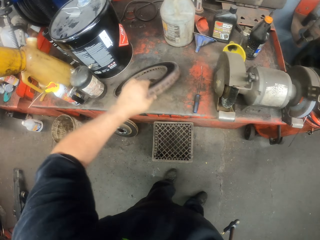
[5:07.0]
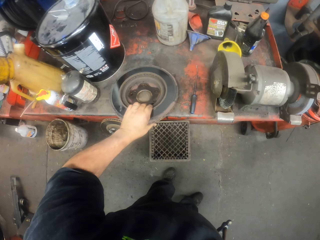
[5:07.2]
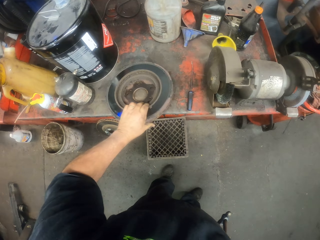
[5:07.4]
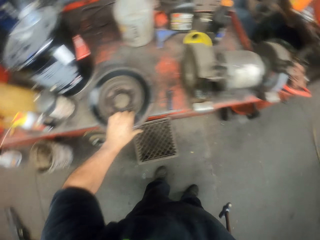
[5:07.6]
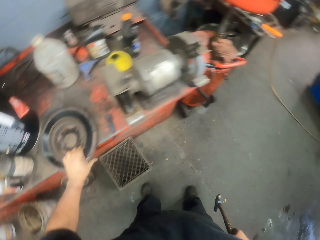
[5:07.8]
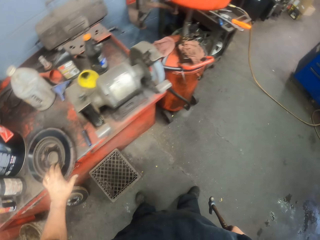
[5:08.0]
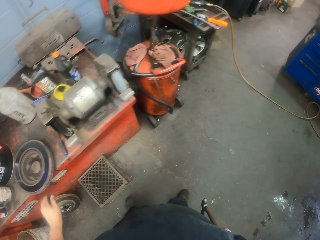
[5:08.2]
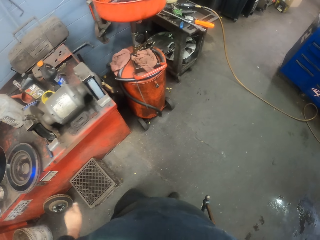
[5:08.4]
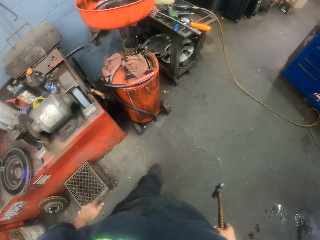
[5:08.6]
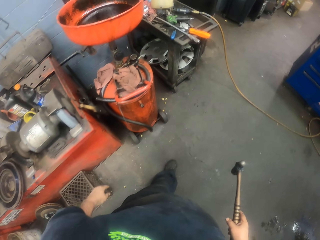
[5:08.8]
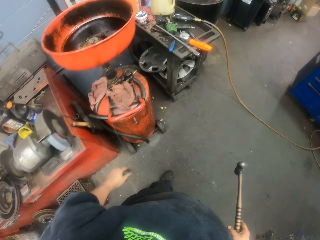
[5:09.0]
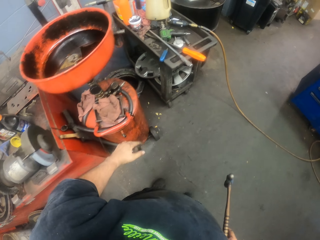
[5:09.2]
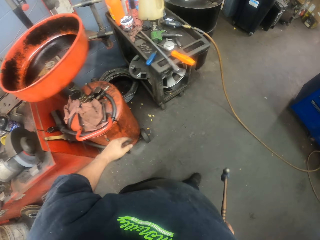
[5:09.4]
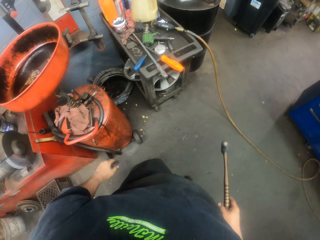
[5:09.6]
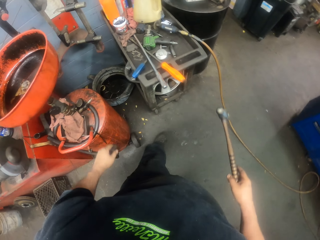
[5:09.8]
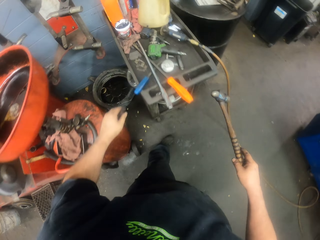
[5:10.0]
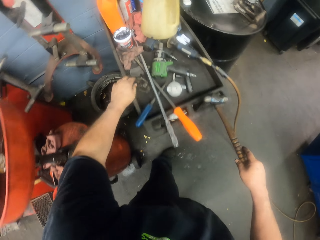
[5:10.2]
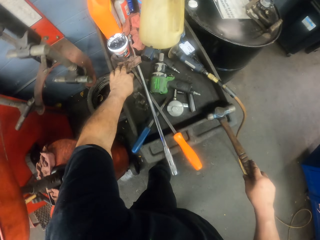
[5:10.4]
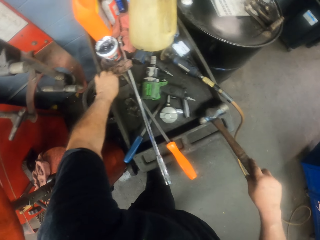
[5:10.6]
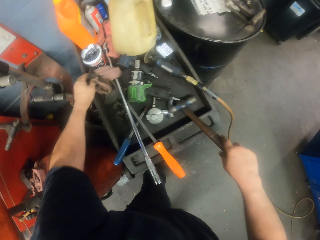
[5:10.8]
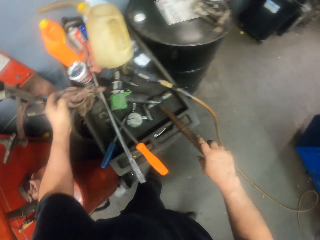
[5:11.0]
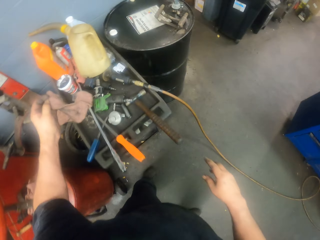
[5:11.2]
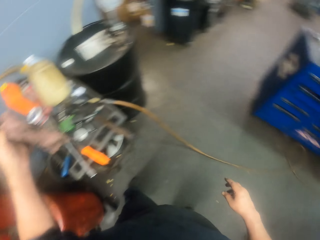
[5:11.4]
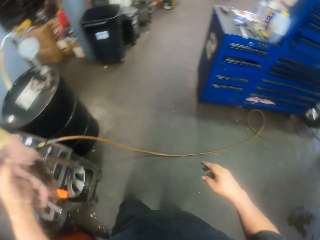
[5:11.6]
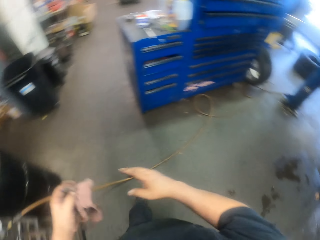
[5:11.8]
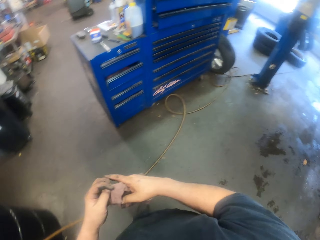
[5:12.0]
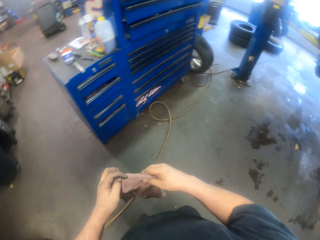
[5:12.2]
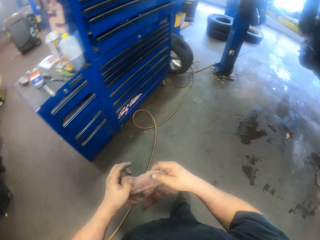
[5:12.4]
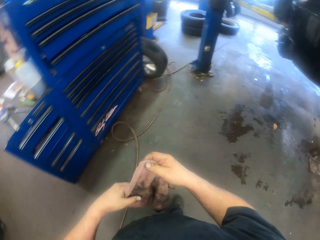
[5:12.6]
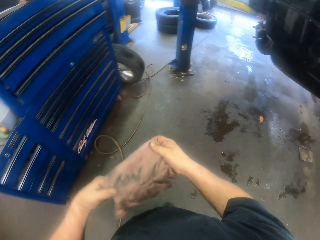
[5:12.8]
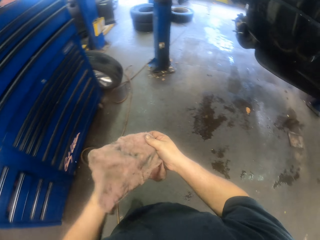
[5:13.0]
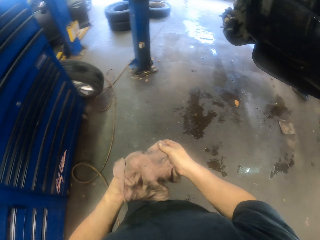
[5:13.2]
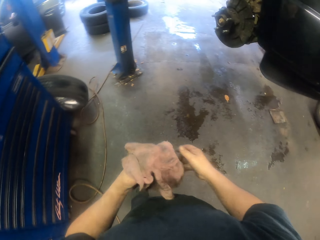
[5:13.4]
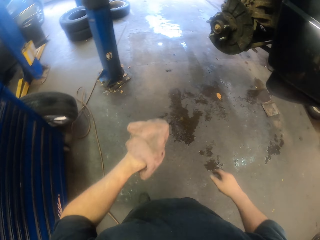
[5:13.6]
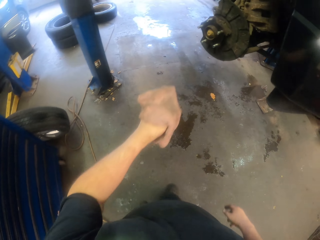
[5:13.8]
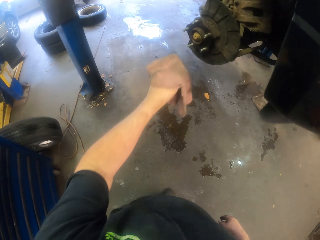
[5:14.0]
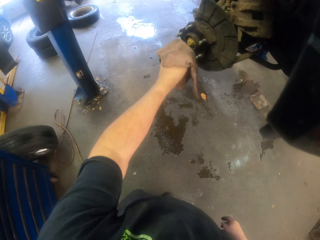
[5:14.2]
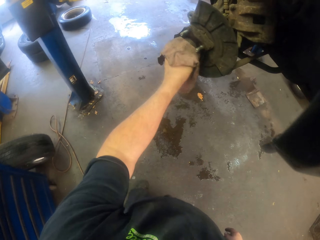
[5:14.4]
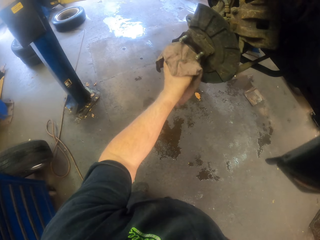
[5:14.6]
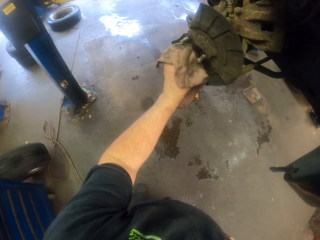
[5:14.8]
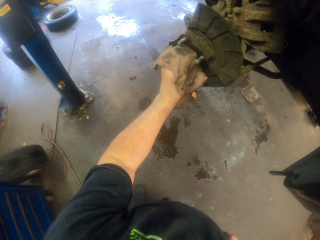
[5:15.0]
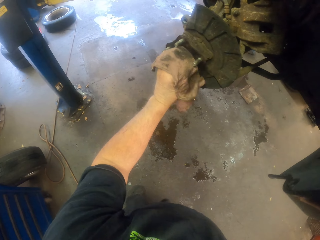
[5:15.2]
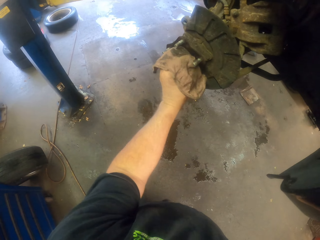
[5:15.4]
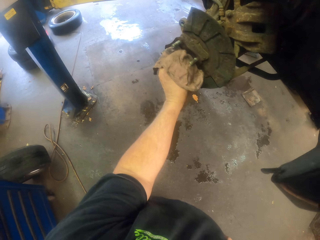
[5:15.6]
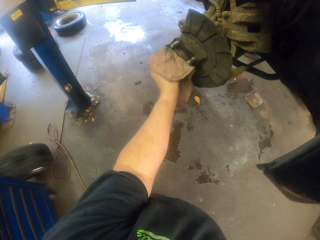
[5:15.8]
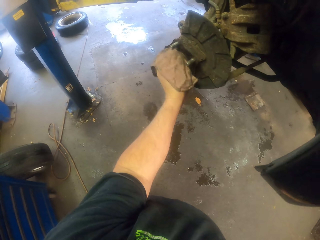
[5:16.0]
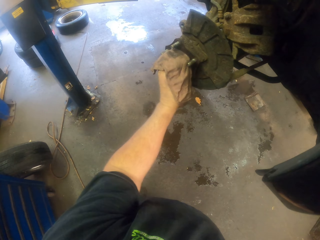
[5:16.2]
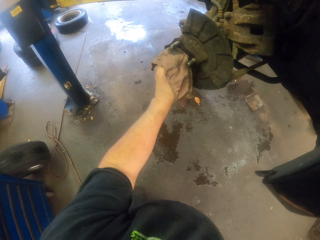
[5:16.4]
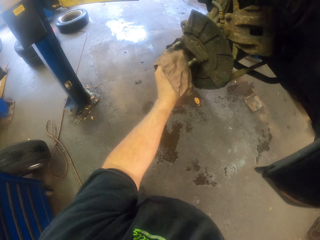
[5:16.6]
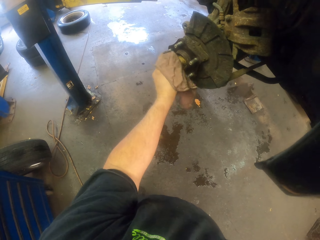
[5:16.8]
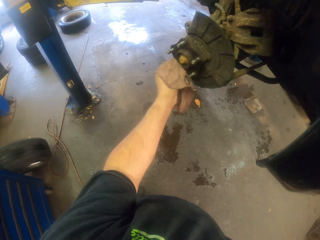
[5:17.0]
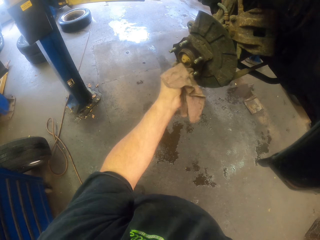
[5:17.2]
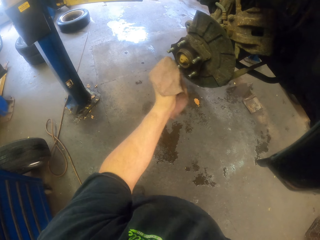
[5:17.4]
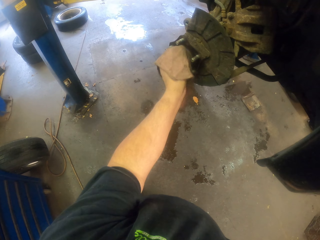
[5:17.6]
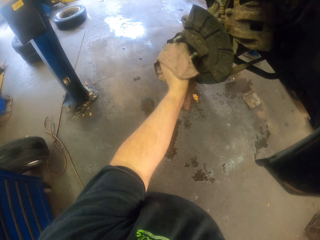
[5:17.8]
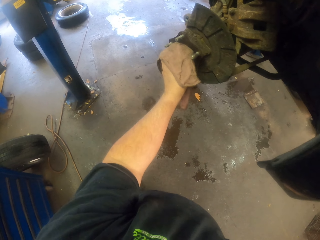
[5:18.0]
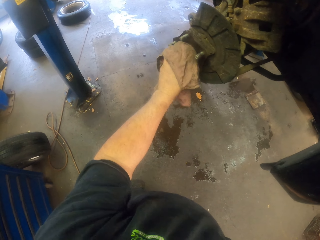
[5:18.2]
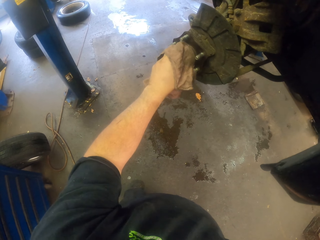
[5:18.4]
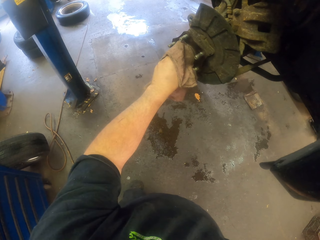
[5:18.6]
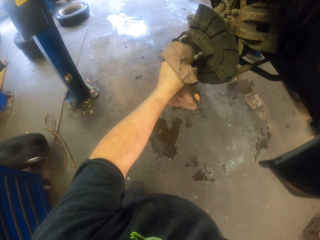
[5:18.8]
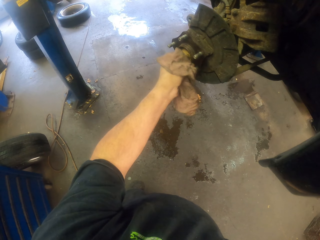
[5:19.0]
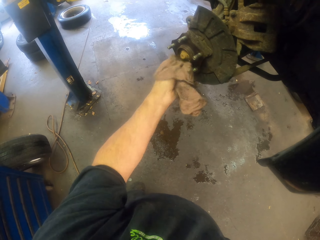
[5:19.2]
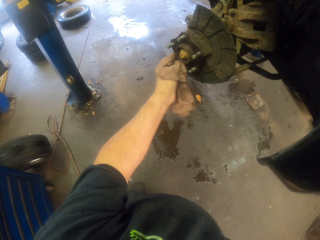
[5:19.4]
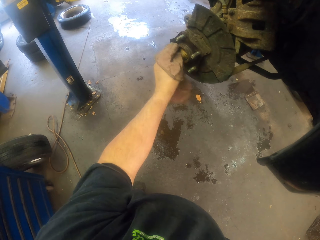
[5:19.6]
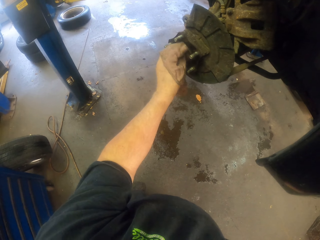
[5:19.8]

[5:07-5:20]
The camera wearer places a brake disc or flywheel on the surface. He walks in the garage. He carries the hammer in his right hand. He takes a fabric or piece of cloth. He places the hammer on the surface. He walks in the garage. He carries the piece of cloth. He wipes a wheel hub or engine.

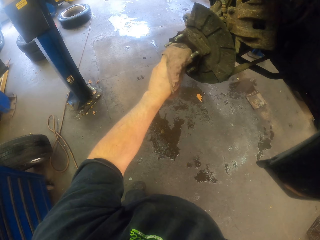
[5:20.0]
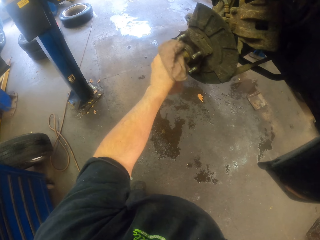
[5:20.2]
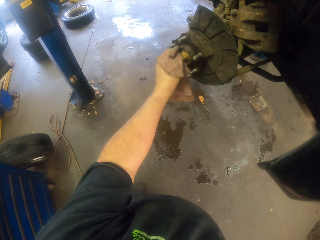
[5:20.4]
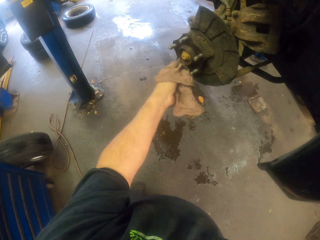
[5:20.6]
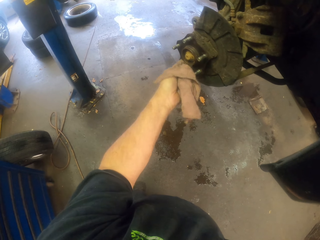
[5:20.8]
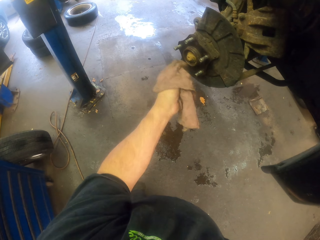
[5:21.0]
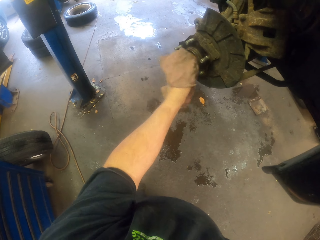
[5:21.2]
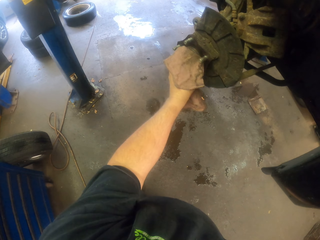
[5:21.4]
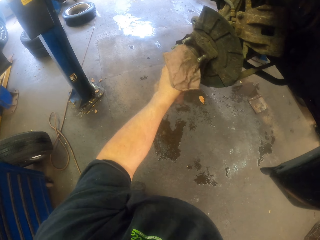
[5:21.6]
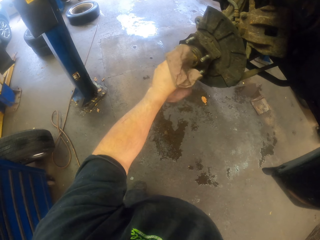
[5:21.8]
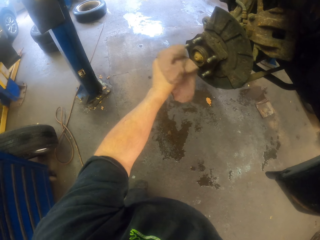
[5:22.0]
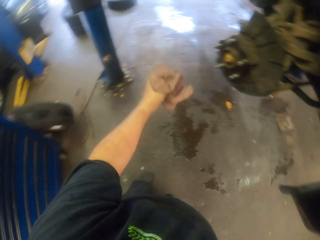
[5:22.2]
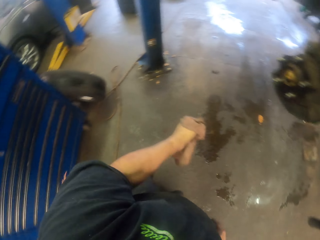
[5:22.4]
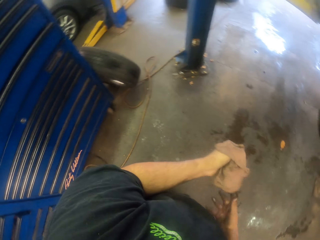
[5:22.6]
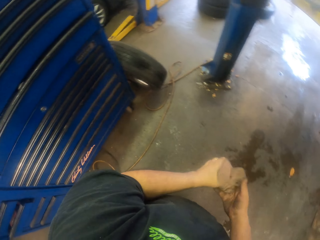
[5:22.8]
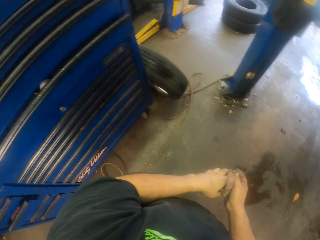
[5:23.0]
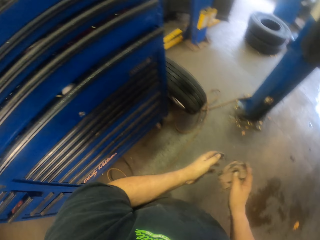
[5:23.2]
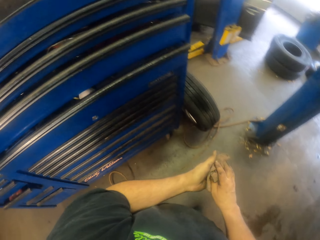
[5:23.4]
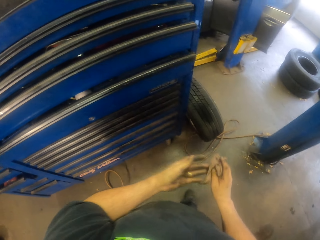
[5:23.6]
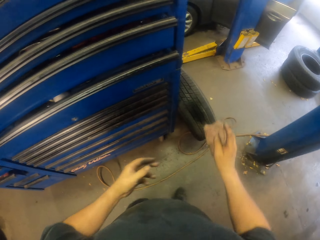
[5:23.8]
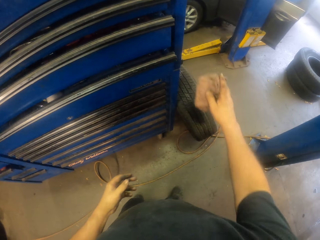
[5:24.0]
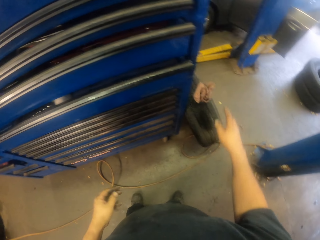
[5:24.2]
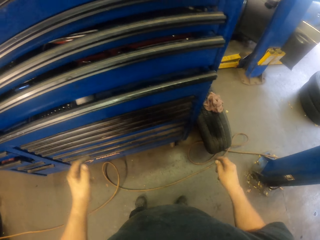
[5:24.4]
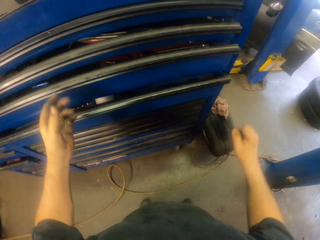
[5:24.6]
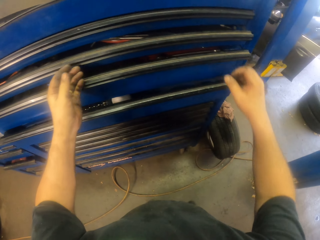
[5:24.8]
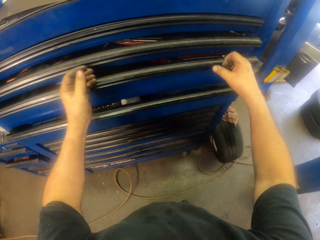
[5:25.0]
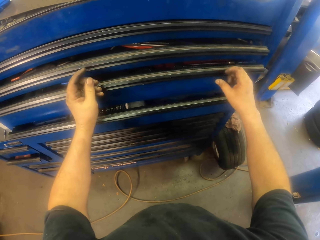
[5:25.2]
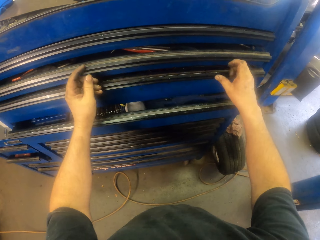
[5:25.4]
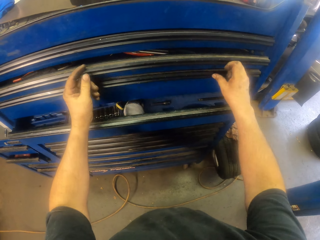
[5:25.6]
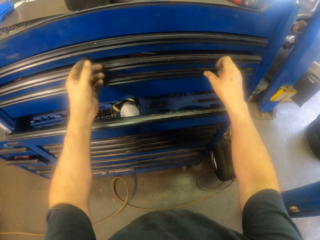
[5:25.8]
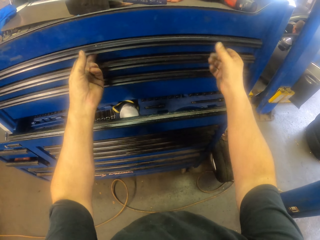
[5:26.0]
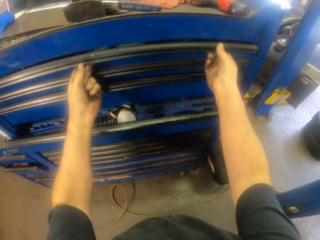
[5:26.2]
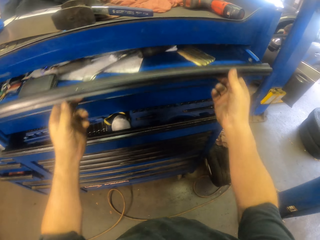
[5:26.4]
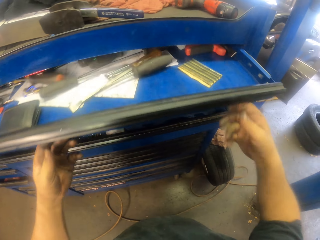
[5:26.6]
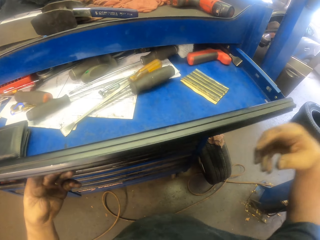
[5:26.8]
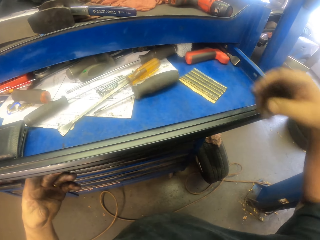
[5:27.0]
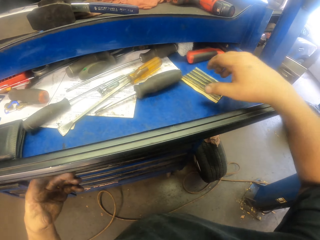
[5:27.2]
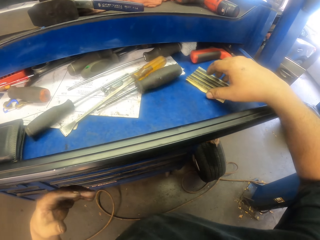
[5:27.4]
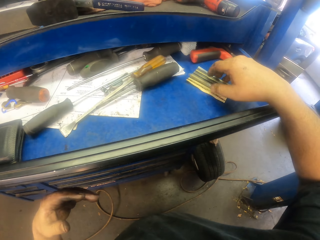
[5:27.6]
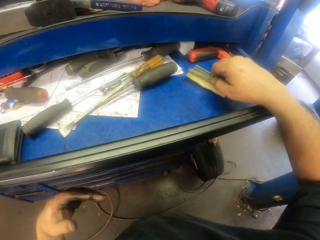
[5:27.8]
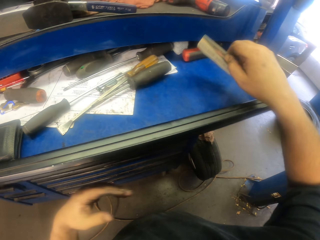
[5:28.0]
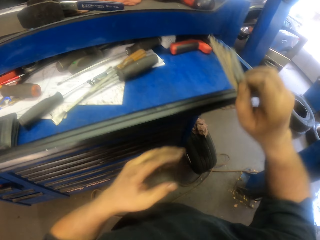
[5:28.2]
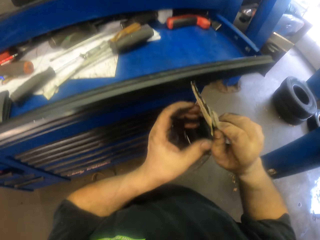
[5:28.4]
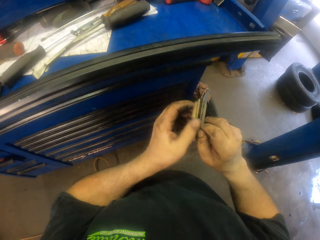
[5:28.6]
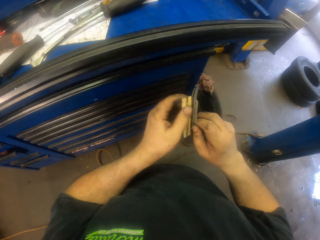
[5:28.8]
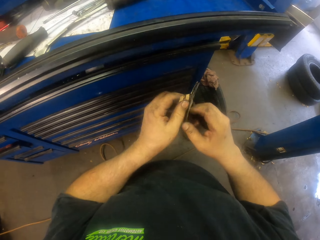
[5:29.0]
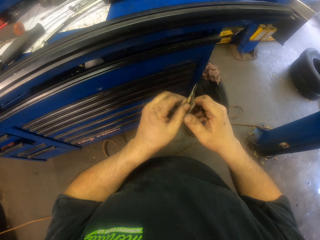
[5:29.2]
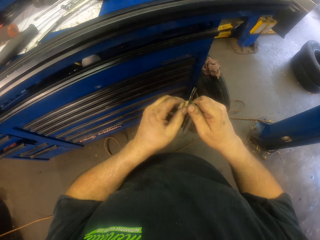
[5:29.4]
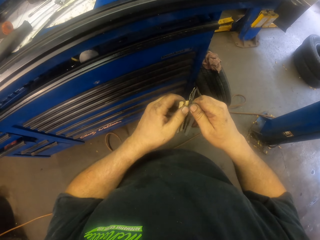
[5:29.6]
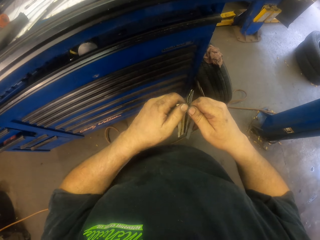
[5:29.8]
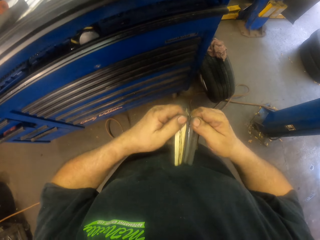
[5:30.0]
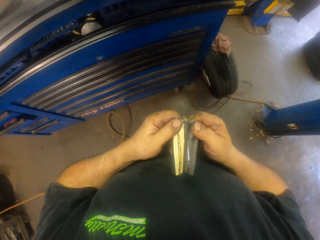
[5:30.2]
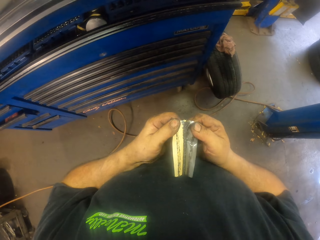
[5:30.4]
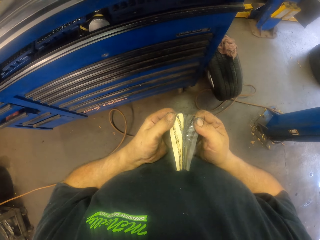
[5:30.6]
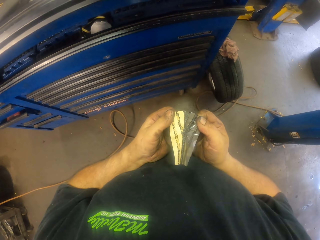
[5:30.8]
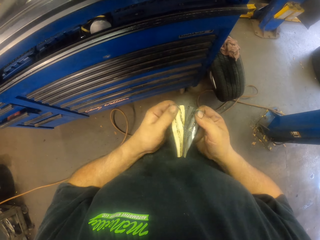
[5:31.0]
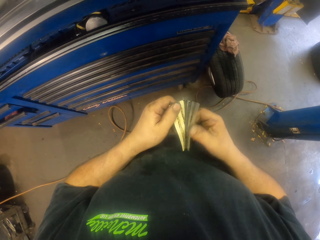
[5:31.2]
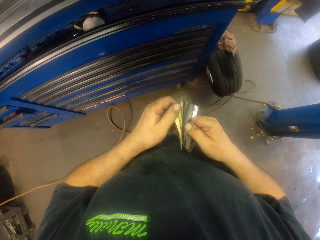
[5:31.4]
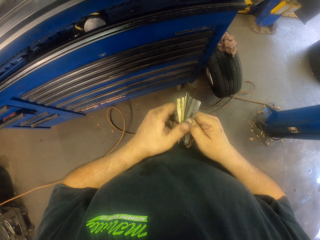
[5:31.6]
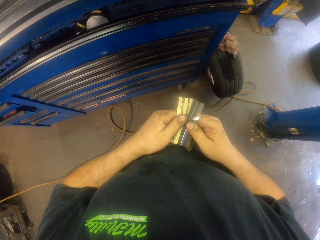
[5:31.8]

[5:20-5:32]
The camera wearer folds the fabric. He moves to the toolbox. He taps his hands with the piece of cloth. He drops the fabric on a tire. He touches a drawer. He opens up the drawer. He opens up the drawer again. He picks up a piece of paper. He tears up the paper. He opens up the drawer.
